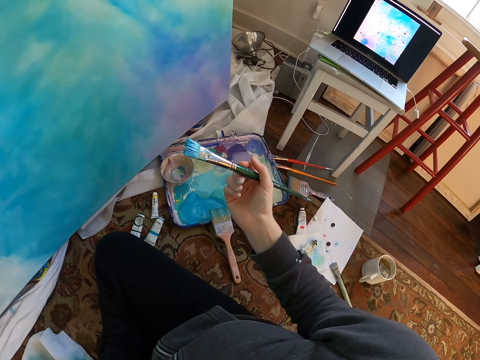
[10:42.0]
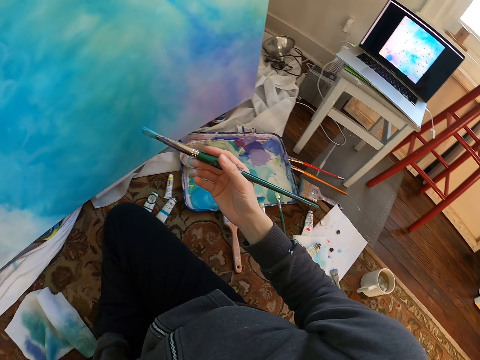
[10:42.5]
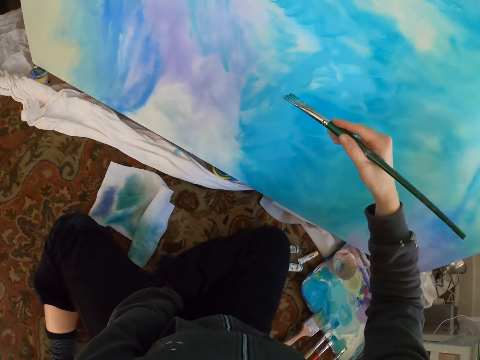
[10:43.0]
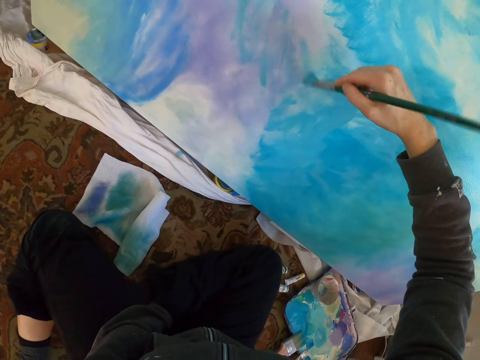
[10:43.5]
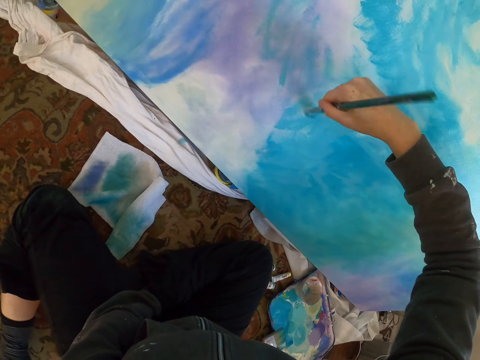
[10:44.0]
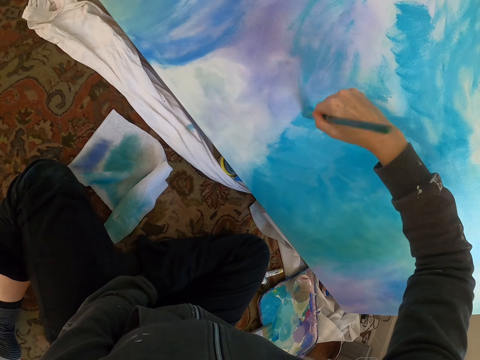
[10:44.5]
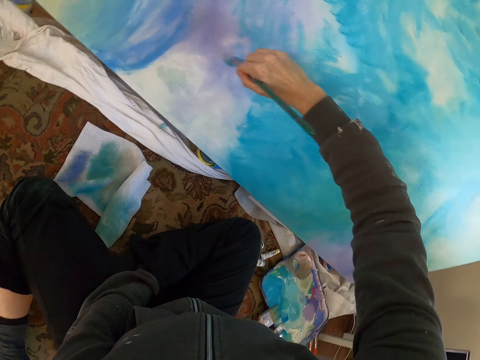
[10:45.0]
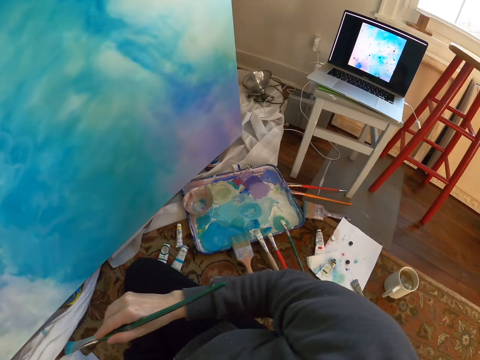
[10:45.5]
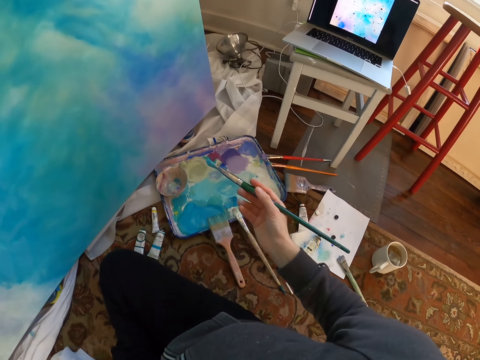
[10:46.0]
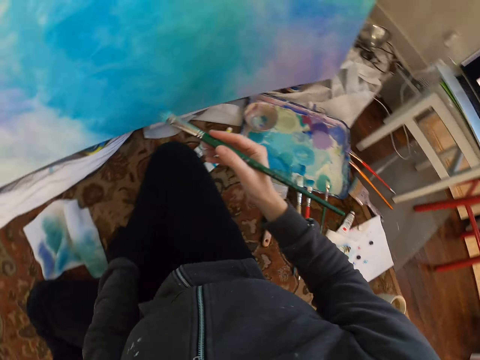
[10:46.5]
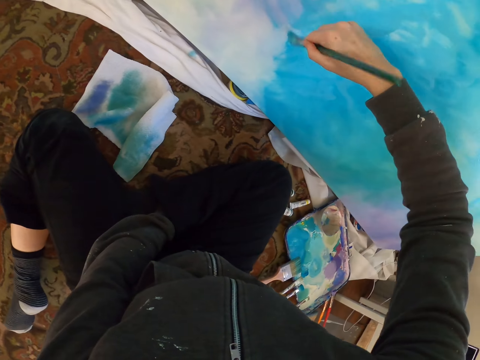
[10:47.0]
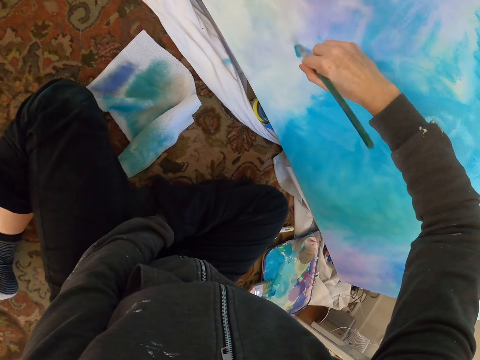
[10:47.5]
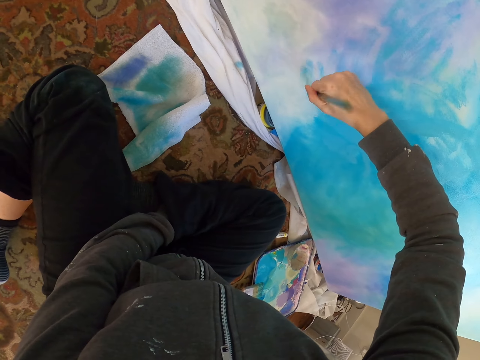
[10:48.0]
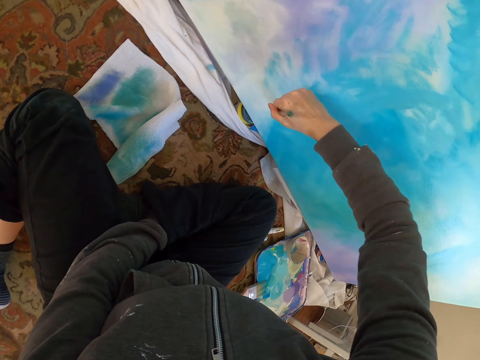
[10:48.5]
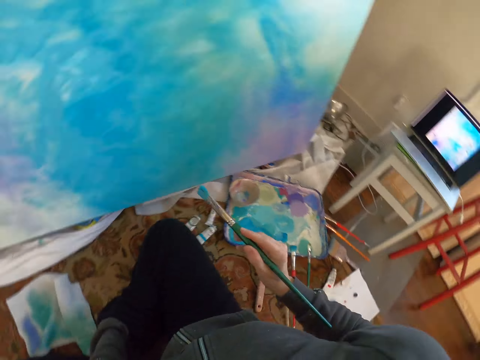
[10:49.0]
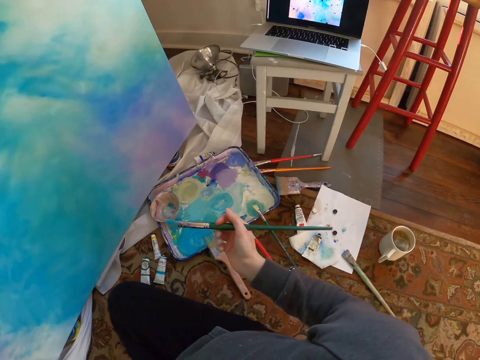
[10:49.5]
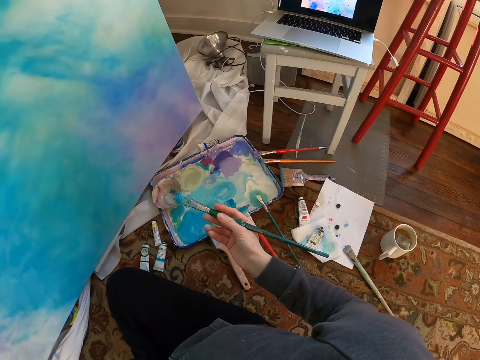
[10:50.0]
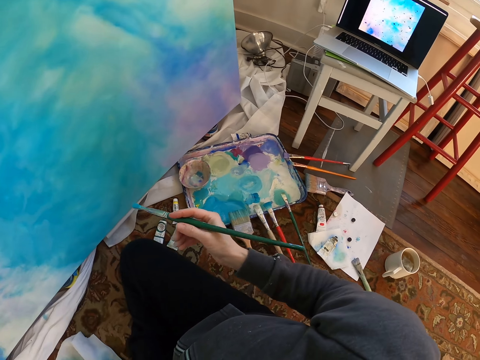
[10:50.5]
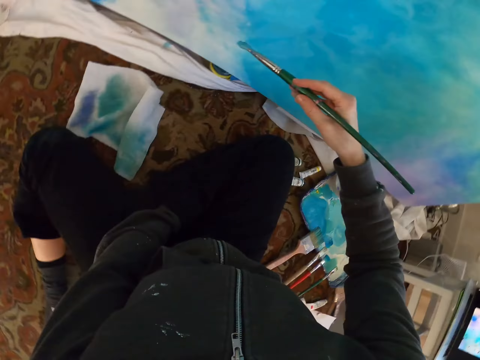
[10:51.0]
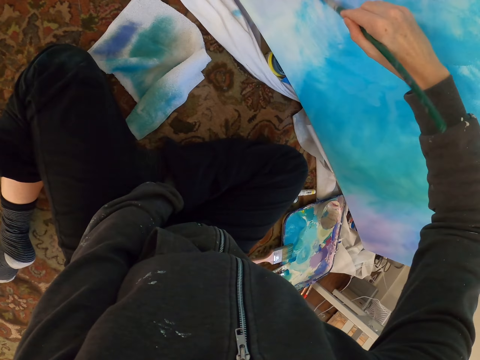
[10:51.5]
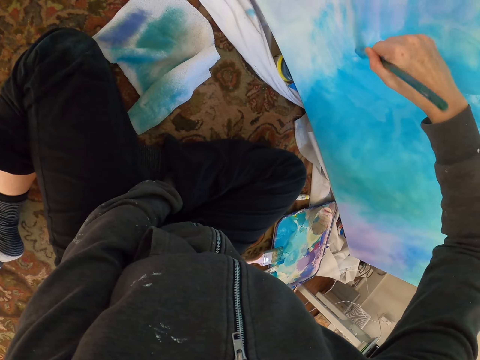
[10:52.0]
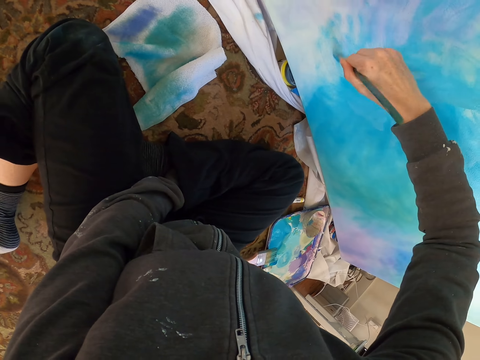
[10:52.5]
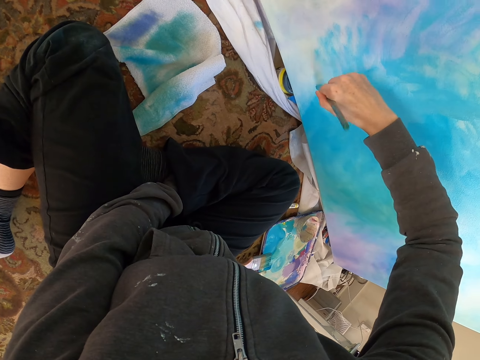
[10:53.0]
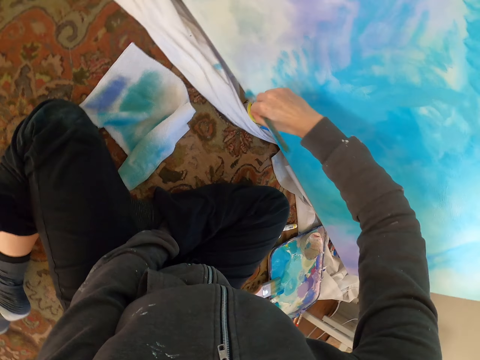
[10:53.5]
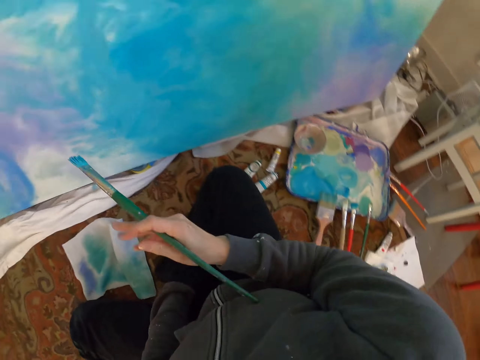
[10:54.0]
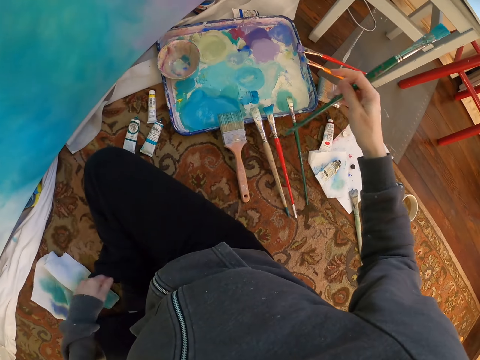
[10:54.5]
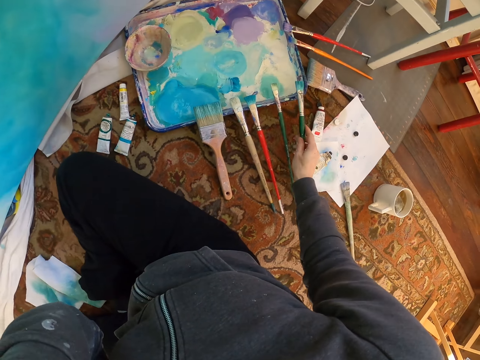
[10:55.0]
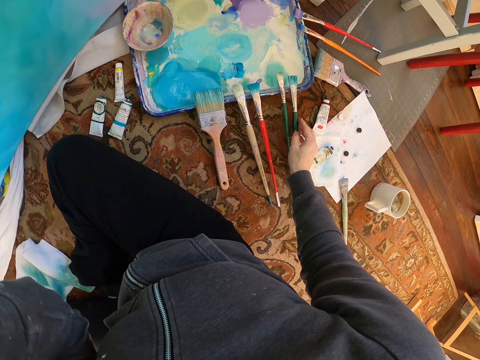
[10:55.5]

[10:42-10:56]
The camera wearer paints the painting. They stare at a laptop and lift the brush. They paint the painting. They stare at the laptop and lift the brush. They paint the painting. They drop the paint brush and lift the brush.

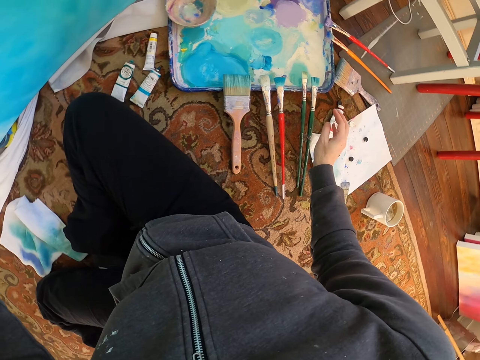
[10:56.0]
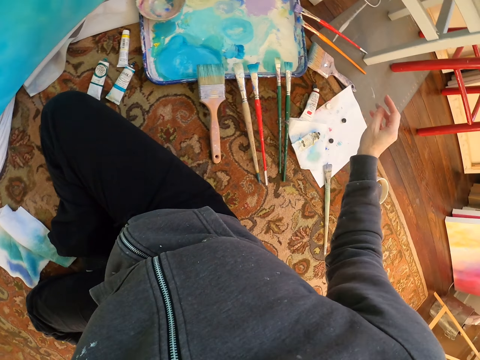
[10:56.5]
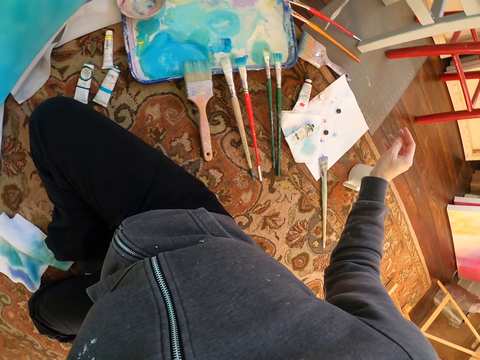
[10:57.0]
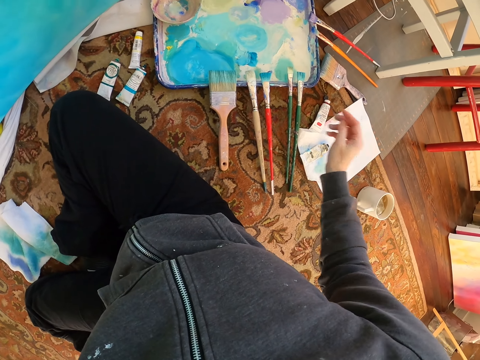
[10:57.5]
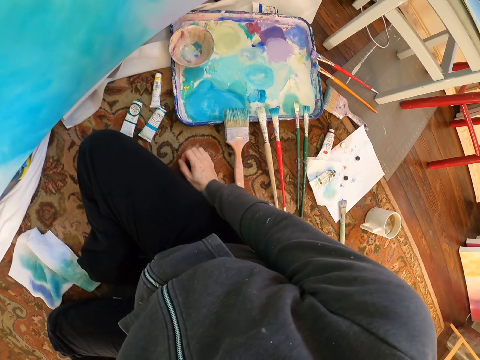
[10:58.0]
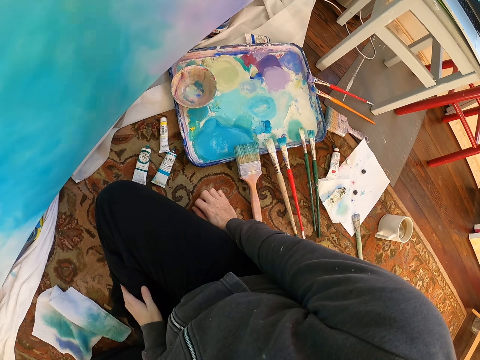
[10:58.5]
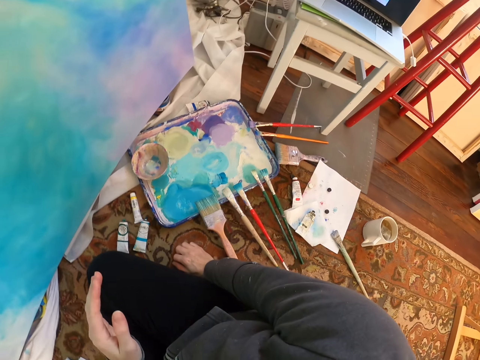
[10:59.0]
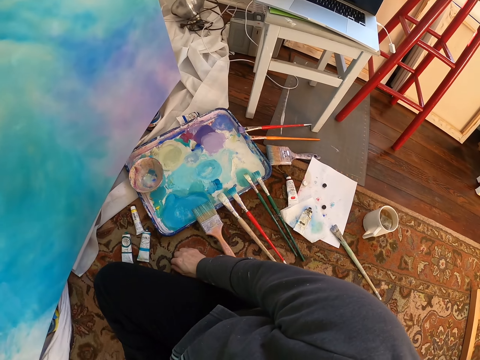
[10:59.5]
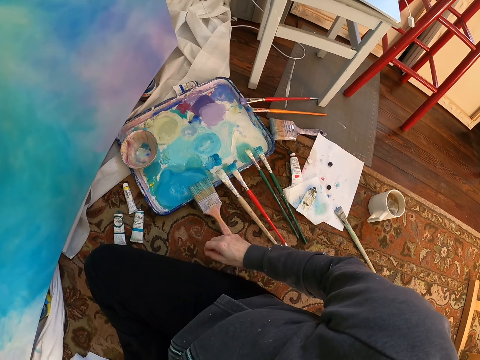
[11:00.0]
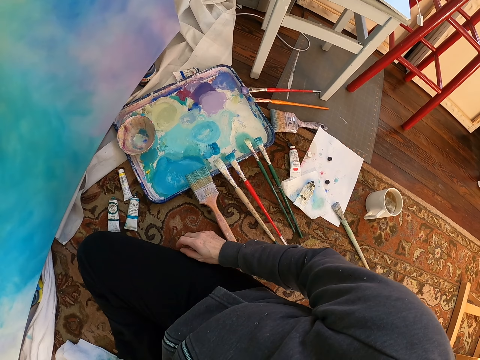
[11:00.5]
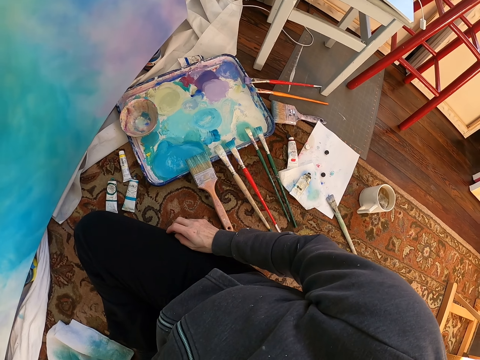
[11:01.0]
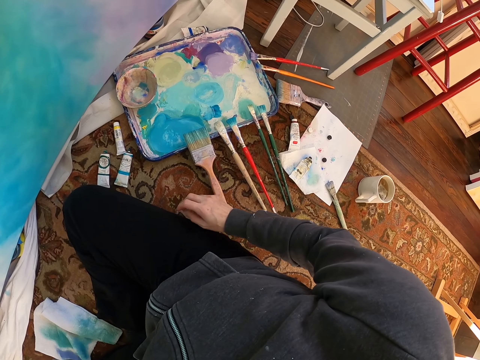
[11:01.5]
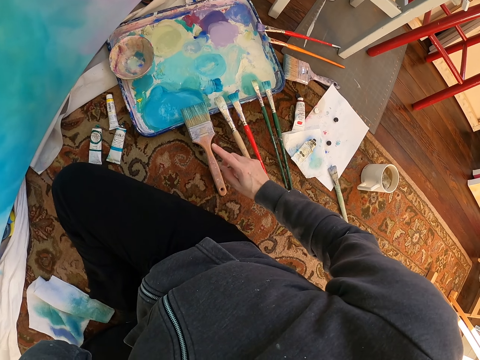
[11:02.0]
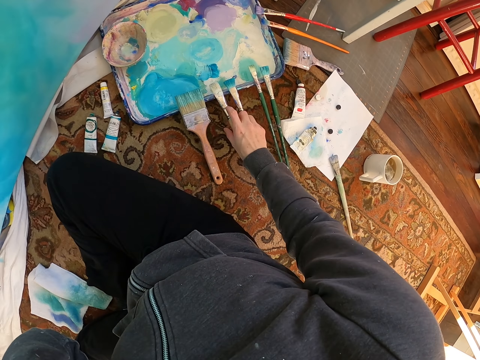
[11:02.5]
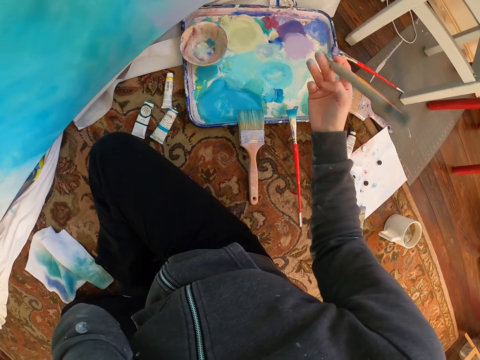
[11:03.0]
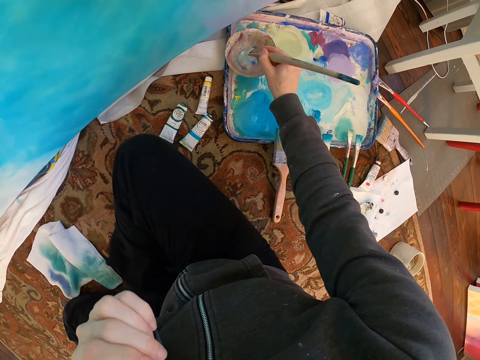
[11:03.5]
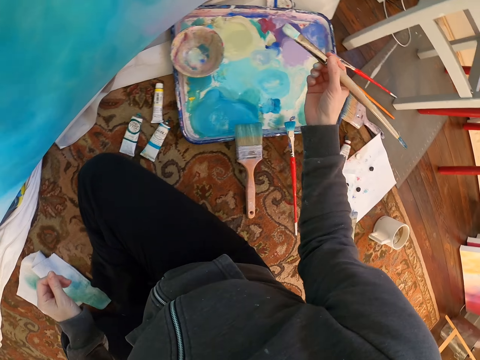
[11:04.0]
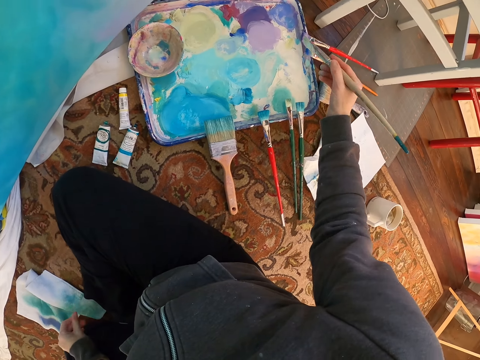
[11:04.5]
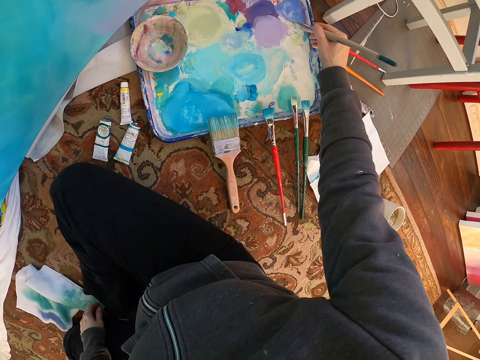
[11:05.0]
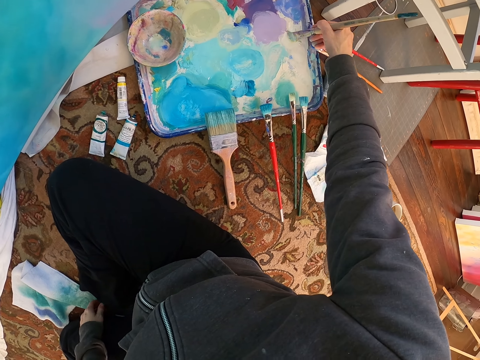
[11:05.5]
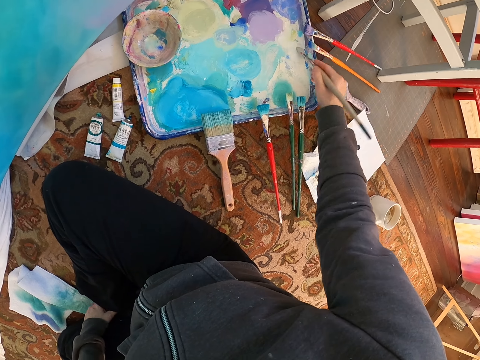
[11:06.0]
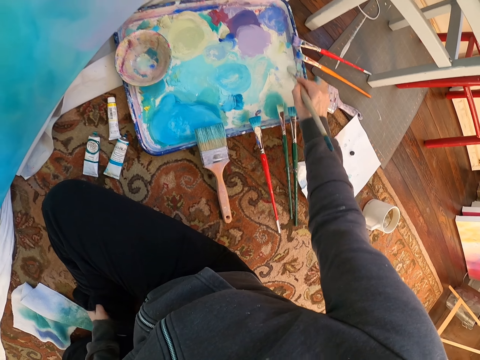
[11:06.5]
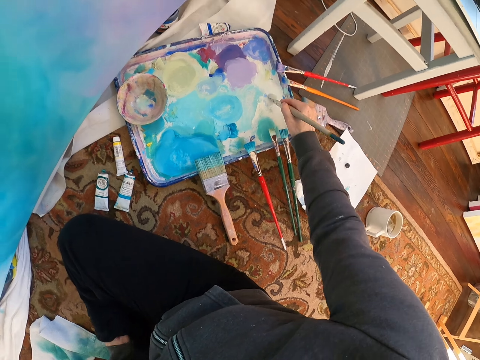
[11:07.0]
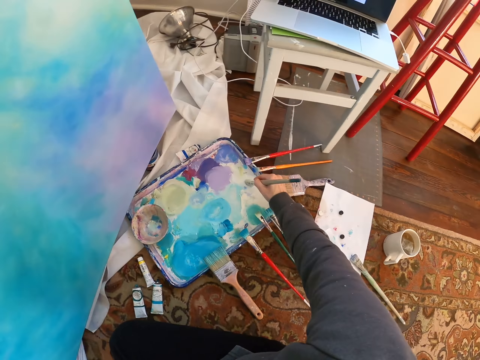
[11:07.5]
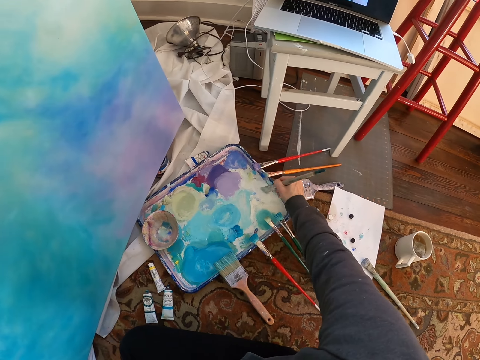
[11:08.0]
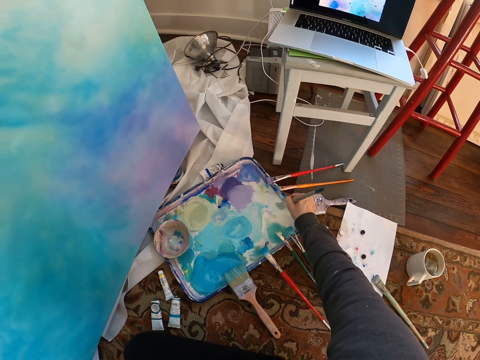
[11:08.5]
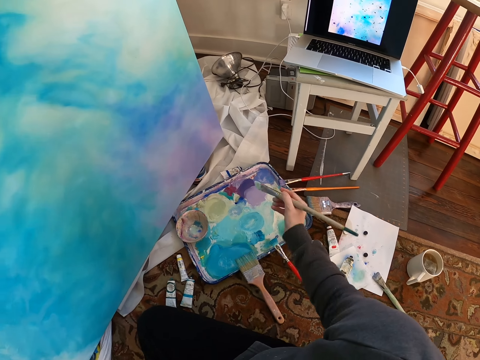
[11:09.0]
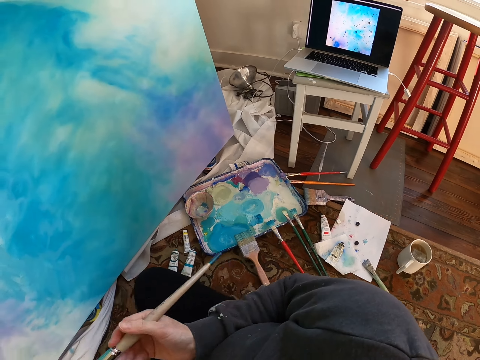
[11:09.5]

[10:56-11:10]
The camera wearer puts the brush down and places a hand on the floor. They look around. They point the paint brush, pick up the paint brush, and dip the paint brush in paint. They wipe the paint brush.
